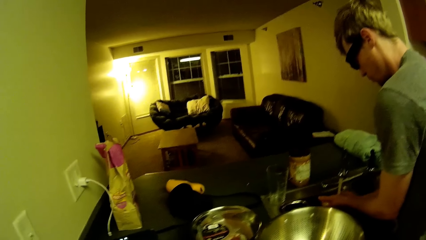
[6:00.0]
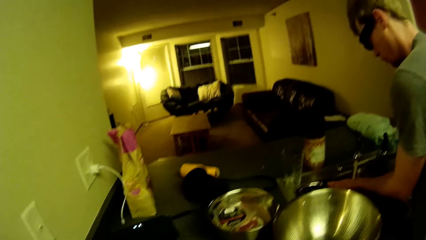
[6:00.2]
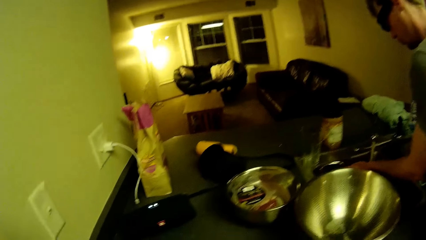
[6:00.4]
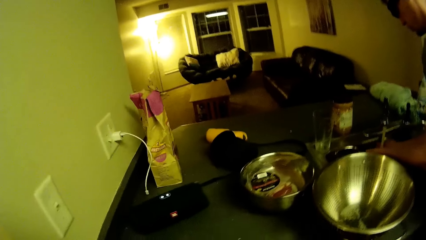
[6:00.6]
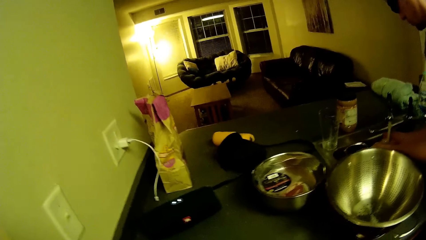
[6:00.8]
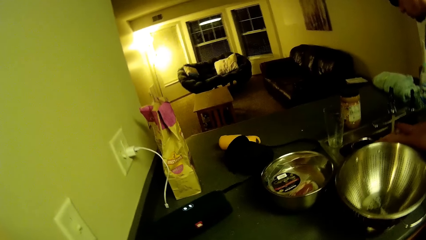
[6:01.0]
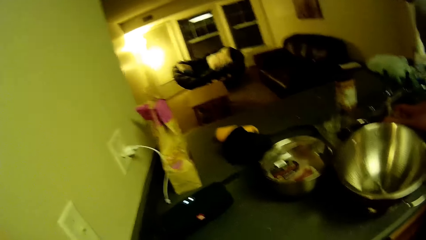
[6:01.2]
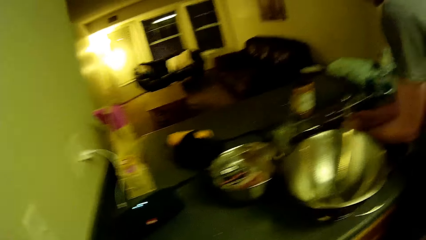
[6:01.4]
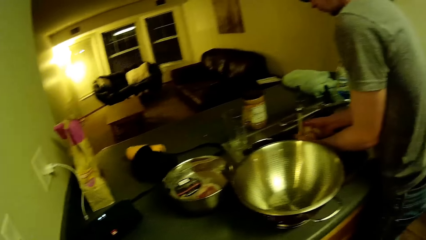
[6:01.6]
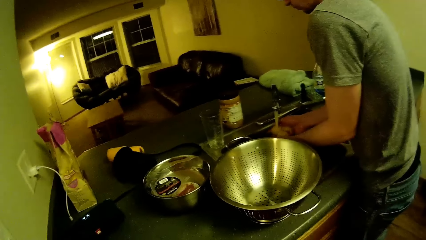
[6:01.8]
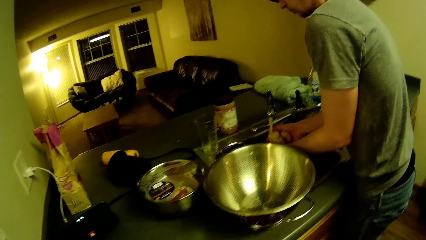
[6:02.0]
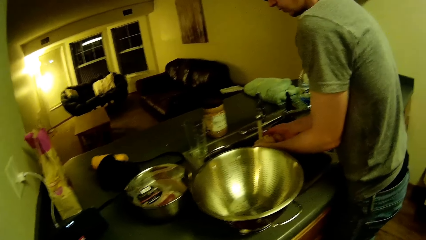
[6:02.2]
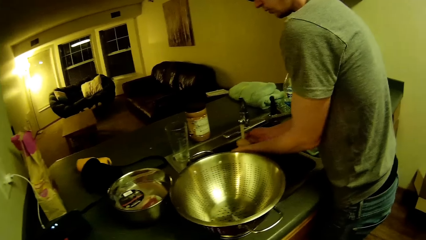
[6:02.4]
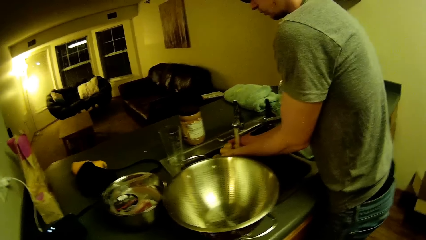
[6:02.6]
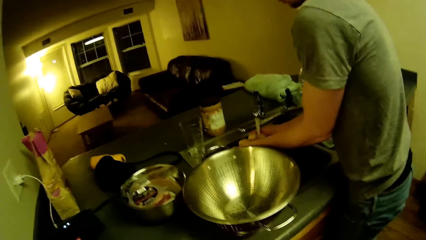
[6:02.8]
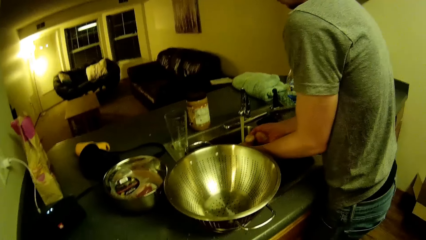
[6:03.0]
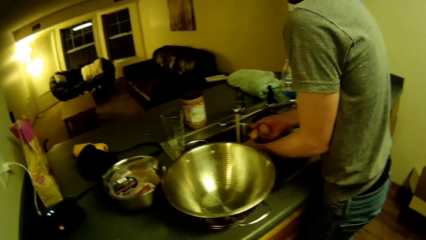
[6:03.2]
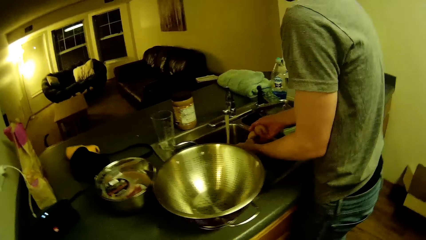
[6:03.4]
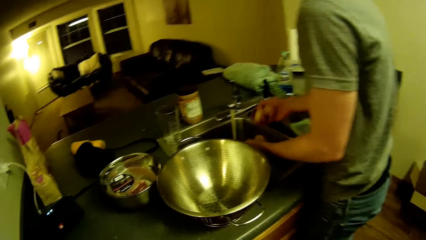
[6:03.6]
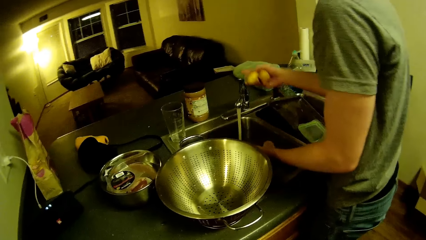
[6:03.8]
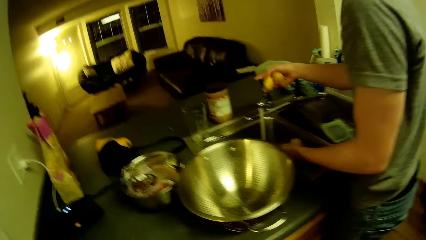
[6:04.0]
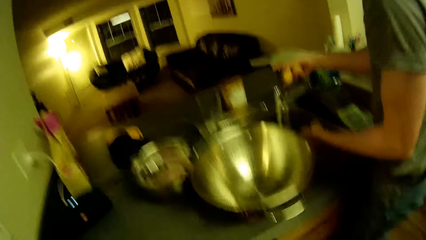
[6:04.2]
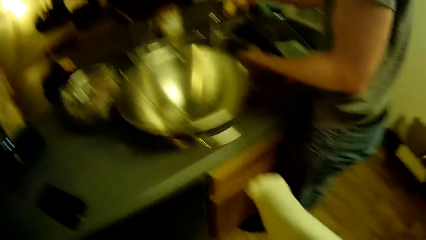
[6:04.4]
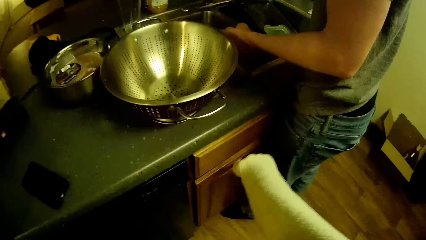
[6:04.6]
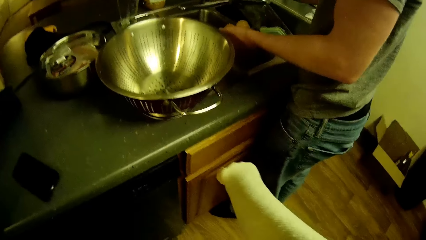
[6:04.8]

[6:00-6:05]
The camera wearer looks at the colander. The man closes the water tap.

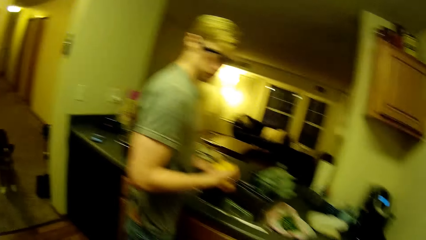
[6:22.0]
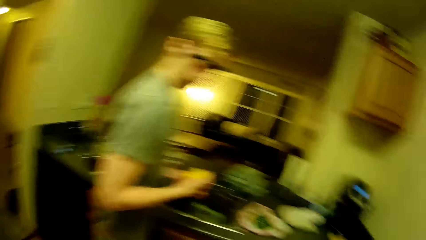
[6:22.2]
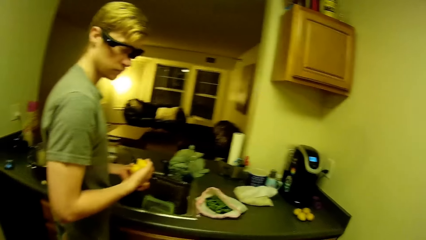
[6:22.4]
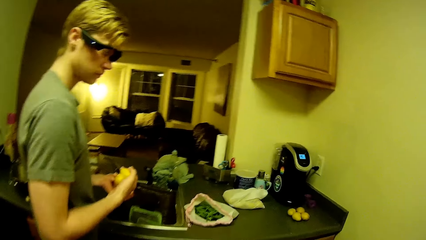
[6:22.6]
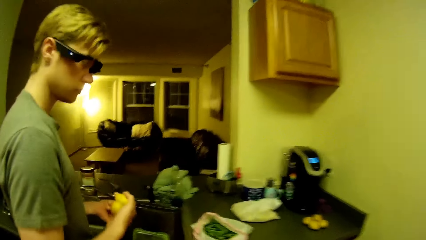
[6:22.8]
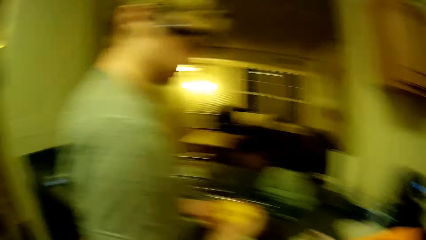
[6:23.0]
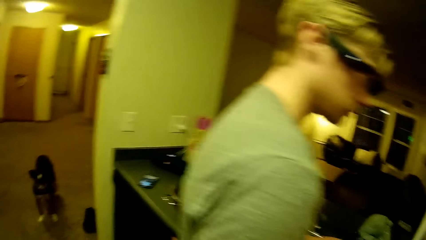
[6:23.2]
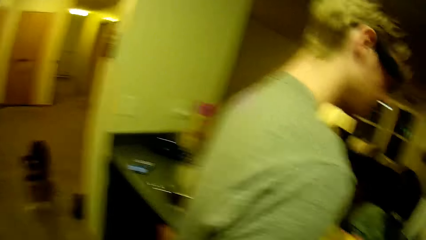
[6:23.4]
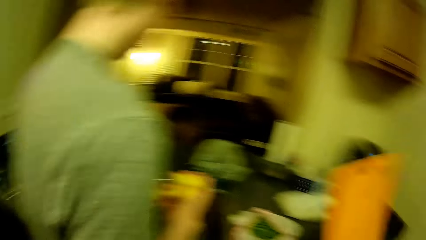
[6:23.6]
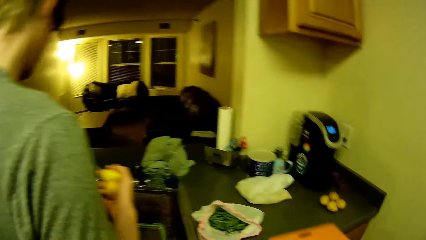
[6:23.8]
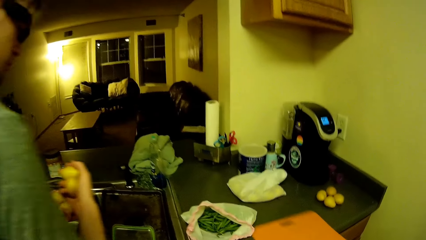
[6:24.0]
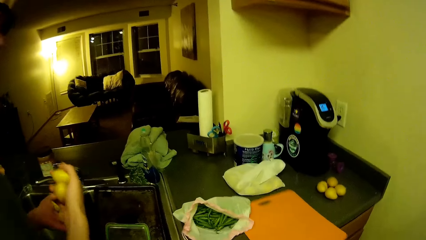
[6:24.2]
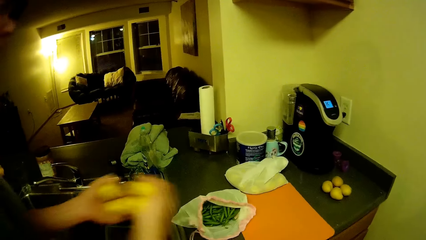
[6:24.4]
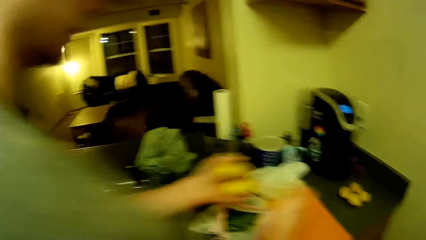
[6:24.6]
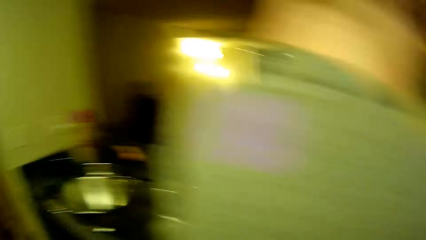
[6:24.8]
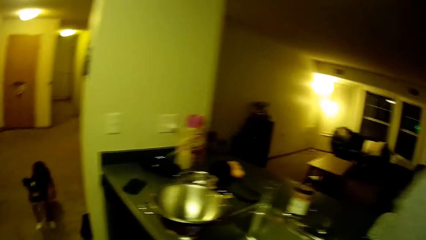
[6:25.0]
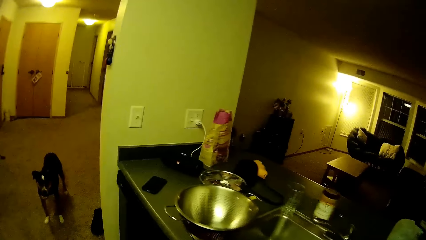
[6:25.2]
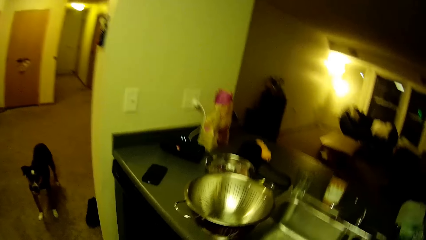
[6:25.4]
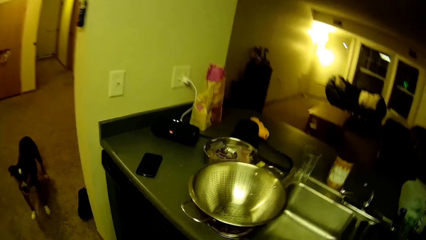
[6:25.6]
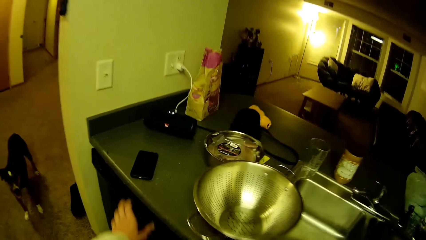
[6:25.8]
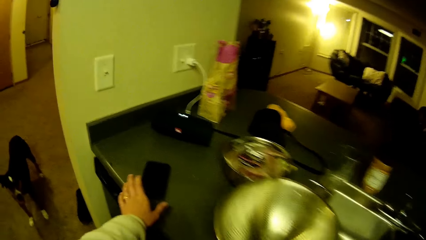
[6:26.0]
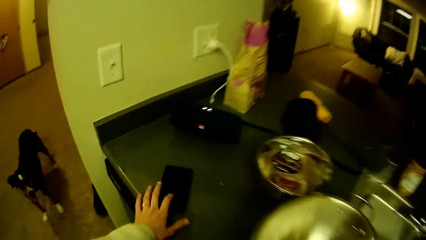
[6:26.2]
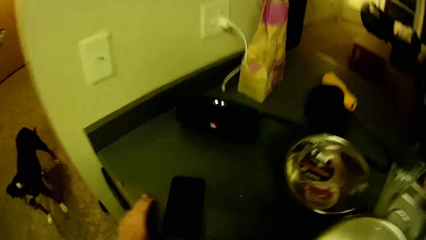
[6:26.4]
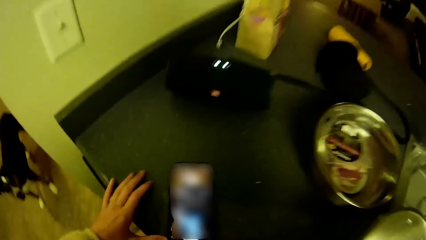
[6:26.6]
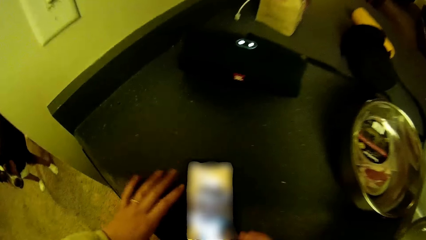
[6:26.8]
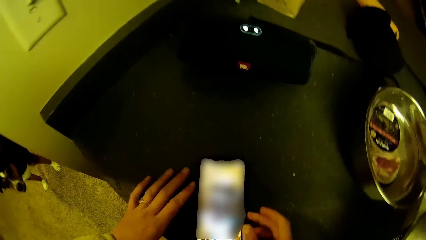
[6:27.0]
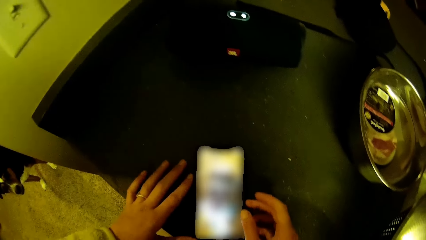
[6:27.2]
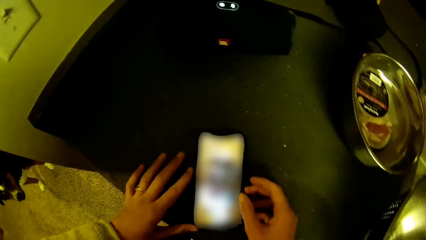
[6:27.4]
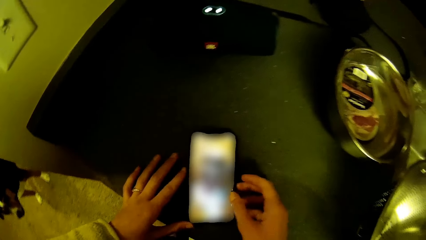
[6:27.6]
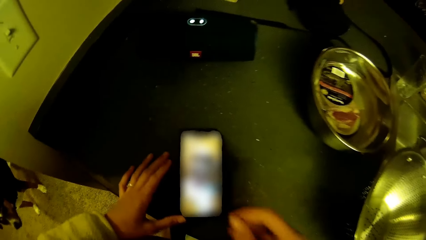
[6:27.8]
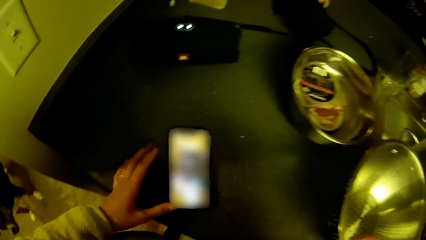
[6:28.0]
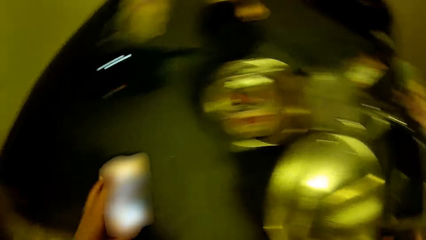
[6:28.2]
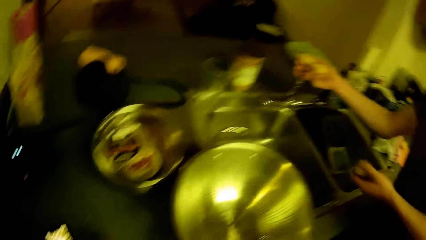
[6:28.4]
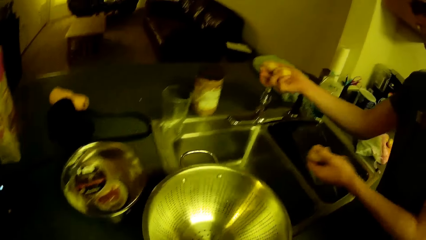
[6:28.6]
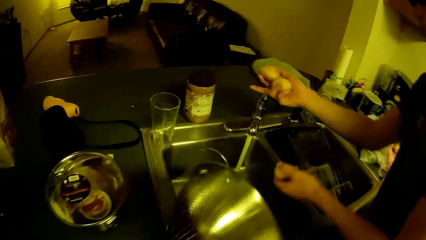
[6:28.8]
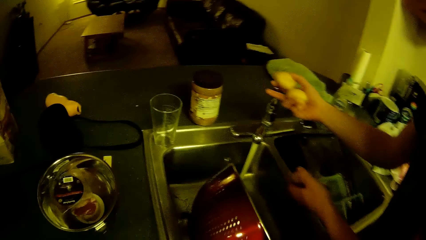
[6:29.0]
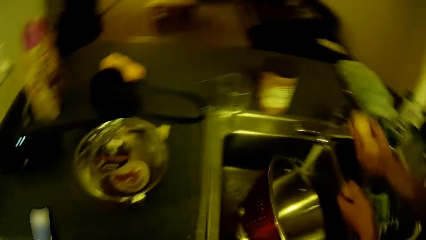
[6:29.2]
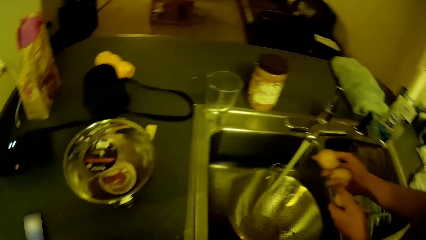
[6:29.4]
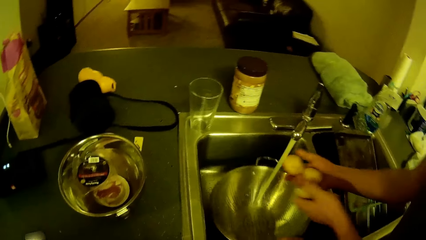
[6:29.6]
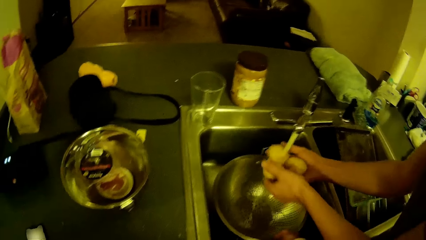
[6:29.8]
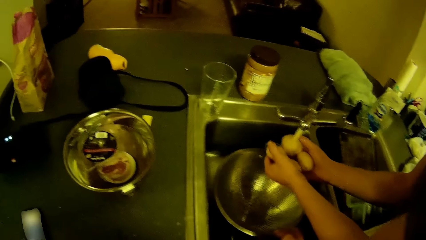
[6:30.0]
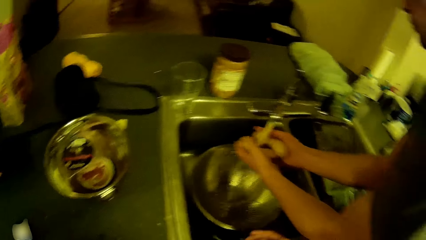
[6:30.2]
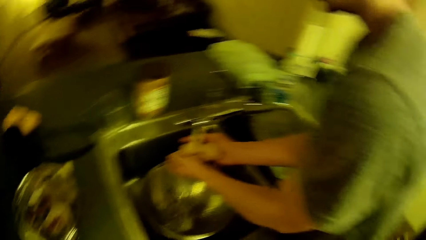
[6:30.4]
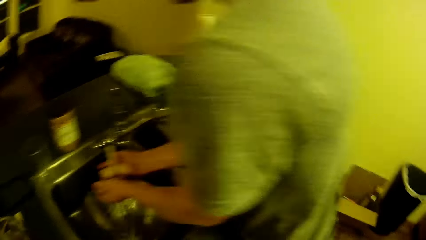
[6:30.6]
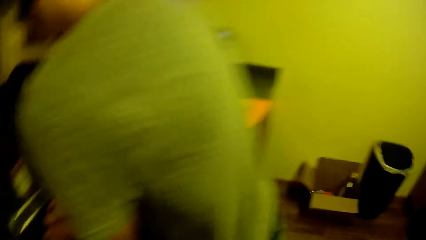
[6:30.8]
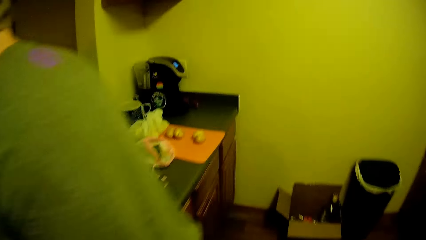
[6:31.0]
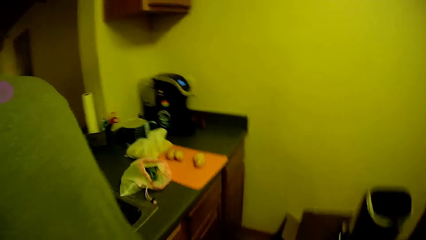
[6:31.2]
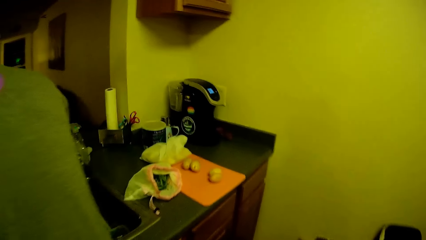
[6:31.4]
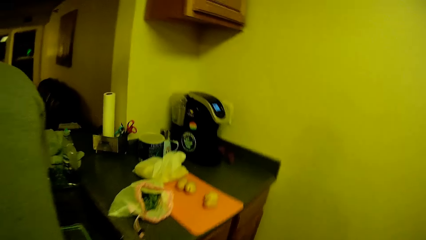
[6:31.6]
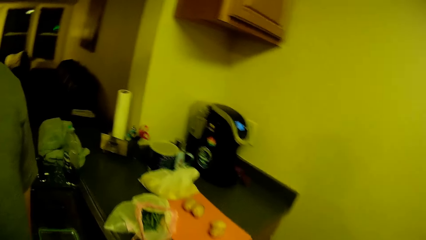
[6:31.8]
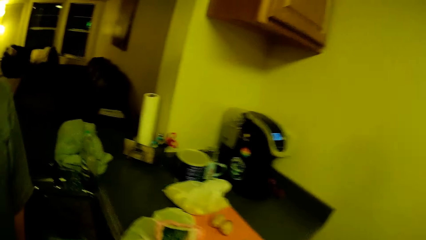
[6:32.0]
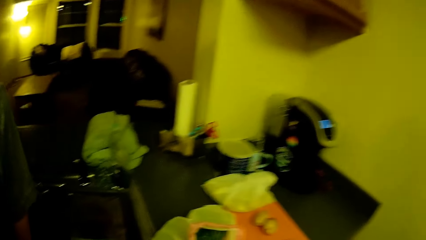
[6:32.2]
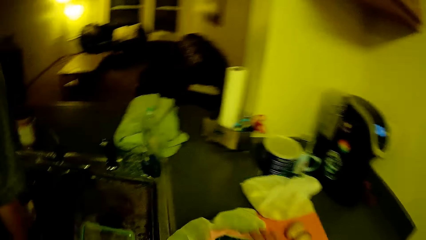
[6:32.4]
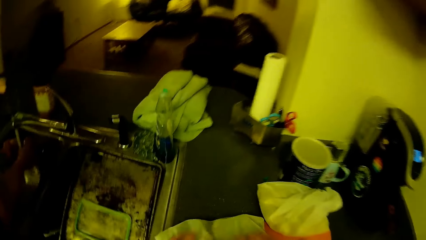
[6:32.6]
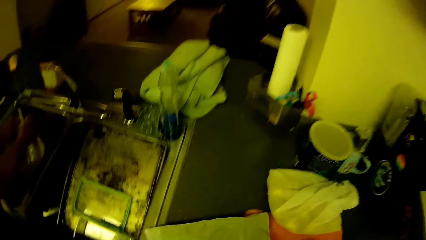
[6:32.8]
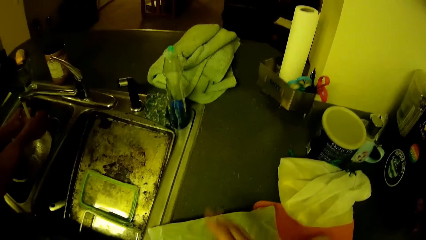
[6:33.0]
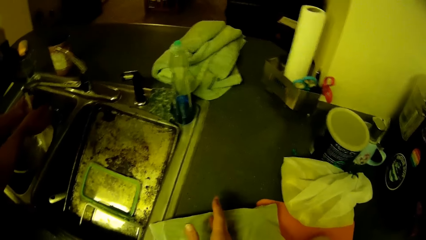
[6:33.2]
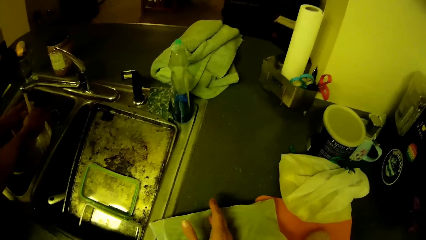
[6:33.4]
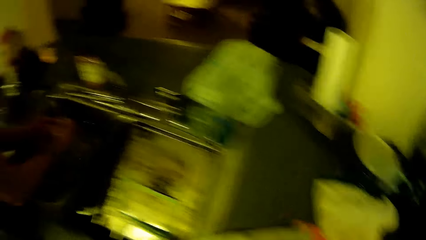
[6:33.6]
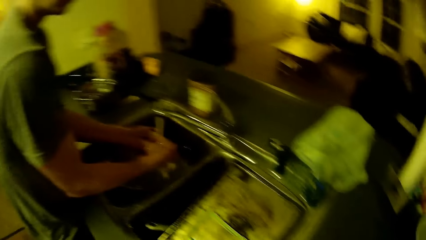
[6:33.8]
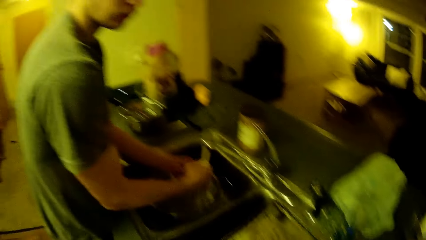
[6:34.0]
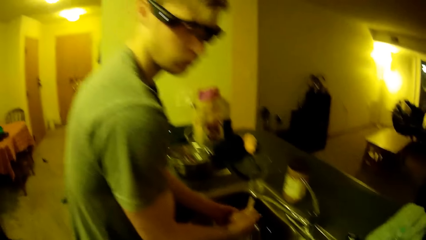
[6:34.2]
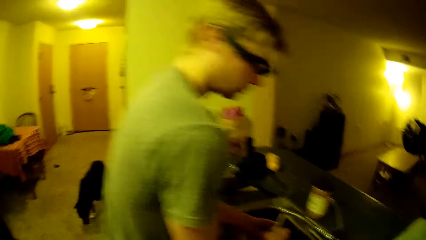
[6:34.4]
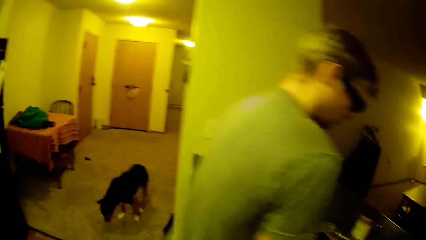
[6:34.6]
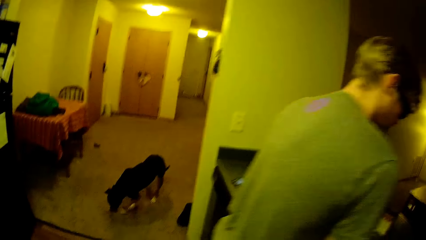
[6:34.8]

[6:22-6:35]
The camera wearer walks toward a man. He drops the chopping board on the kitchen slab. He touches his phone on the table with his left hand. He looks at the colander. He operates his phone. He picks up the sieve from the kitchen slab with his right hand. The man opens the tap with his right hand. The camera wearer places the sieve in the kitchen slab's sink. The man rinses the potatoes or onion in his hands. The camera wearer walks behind the man. He picks up a bag of green peas from the kitchen slab.
